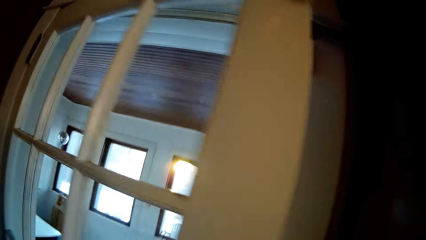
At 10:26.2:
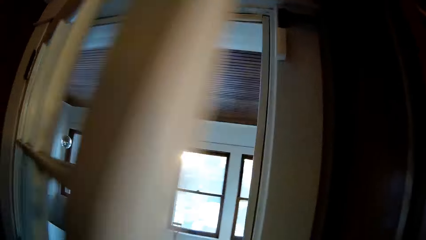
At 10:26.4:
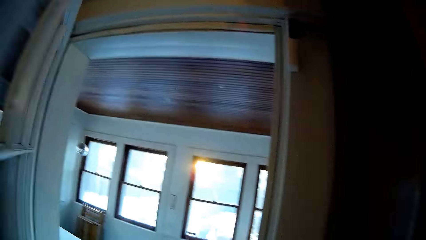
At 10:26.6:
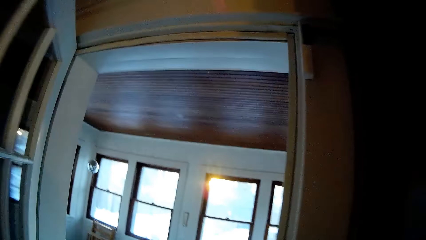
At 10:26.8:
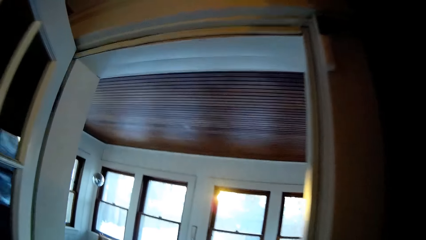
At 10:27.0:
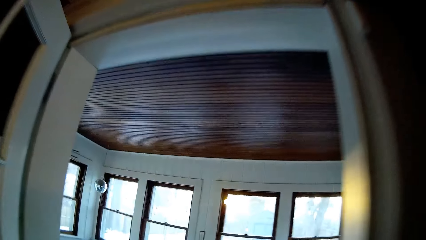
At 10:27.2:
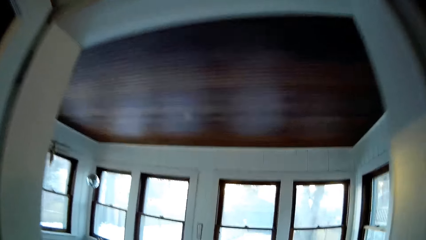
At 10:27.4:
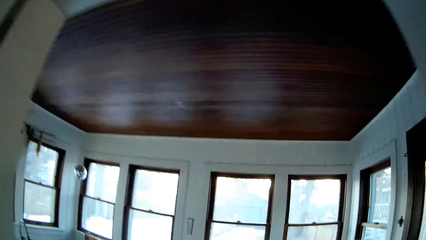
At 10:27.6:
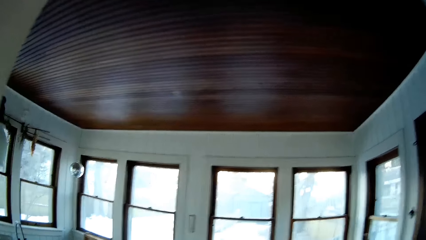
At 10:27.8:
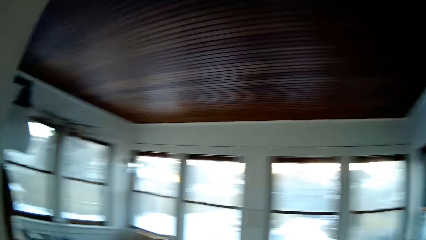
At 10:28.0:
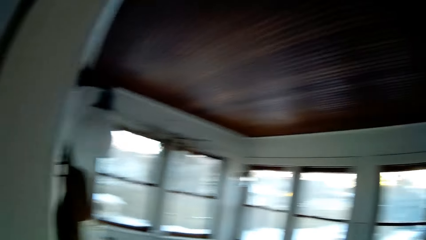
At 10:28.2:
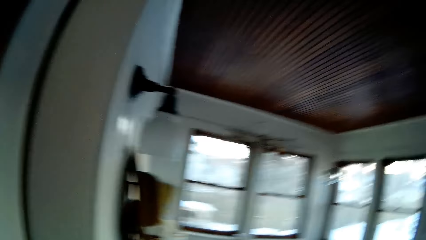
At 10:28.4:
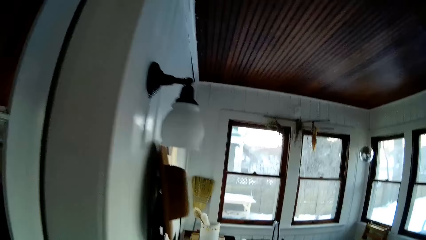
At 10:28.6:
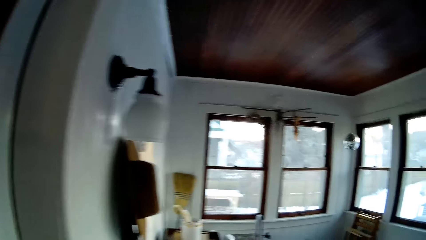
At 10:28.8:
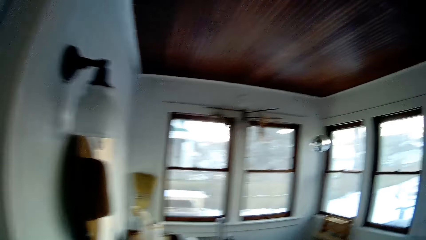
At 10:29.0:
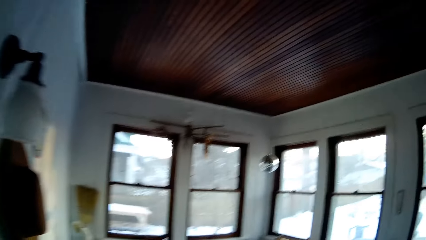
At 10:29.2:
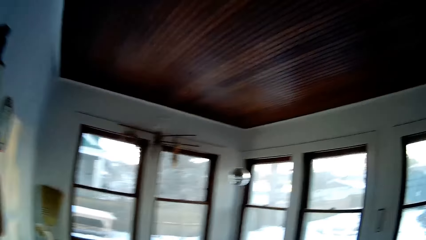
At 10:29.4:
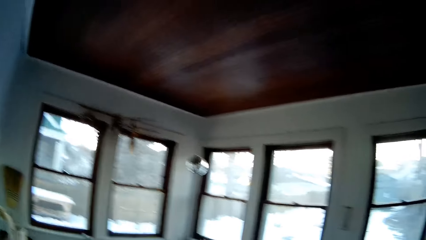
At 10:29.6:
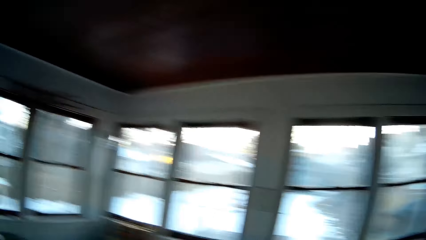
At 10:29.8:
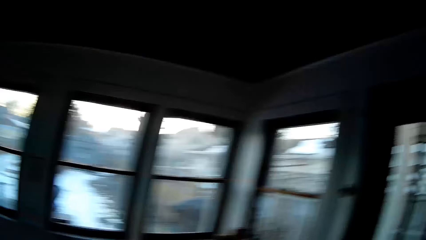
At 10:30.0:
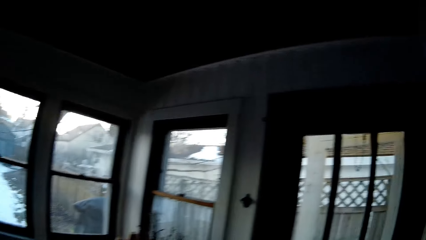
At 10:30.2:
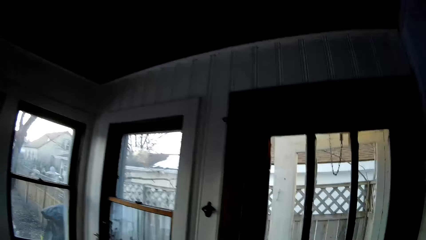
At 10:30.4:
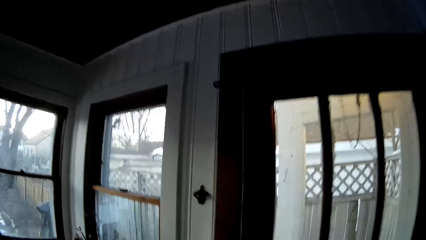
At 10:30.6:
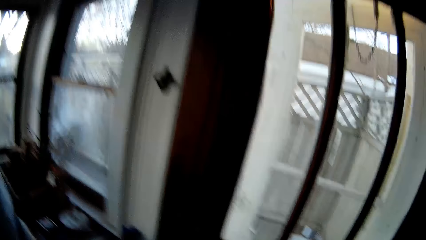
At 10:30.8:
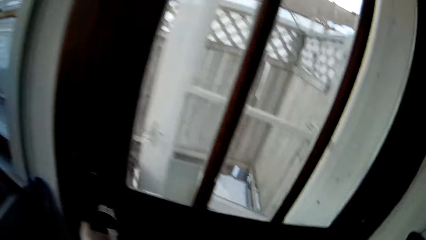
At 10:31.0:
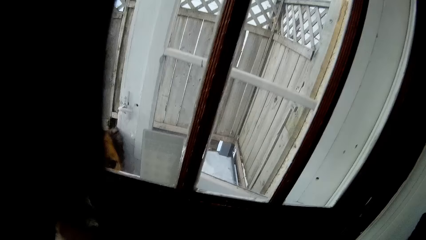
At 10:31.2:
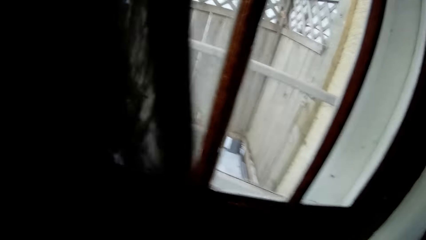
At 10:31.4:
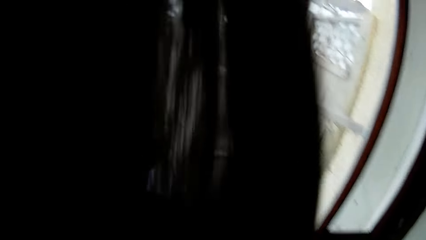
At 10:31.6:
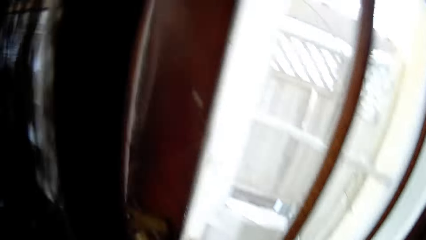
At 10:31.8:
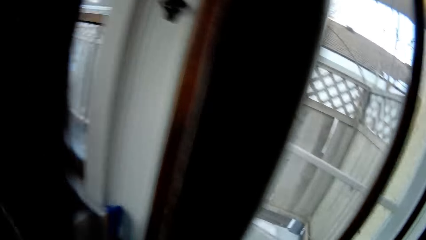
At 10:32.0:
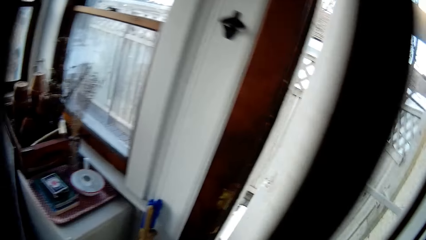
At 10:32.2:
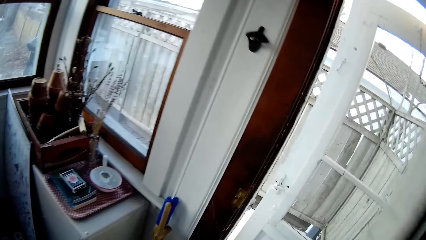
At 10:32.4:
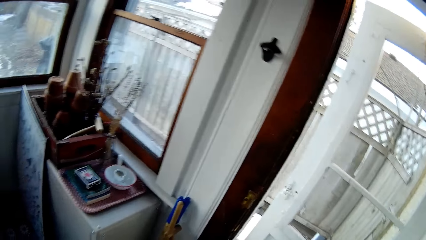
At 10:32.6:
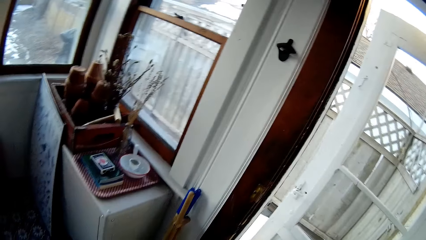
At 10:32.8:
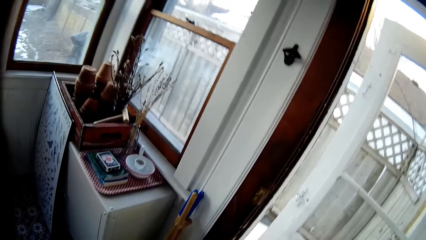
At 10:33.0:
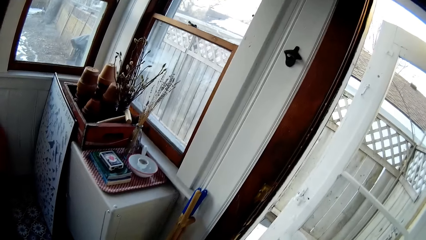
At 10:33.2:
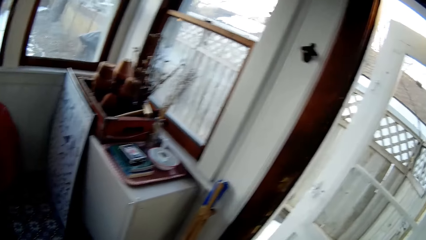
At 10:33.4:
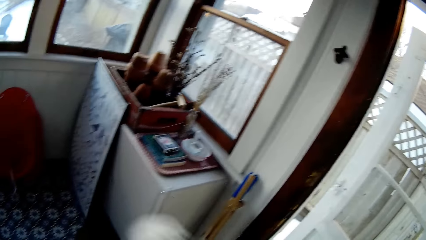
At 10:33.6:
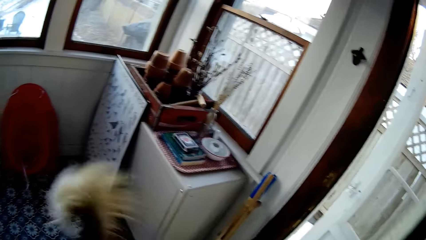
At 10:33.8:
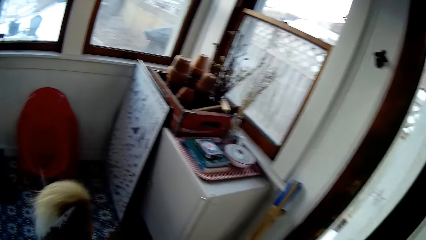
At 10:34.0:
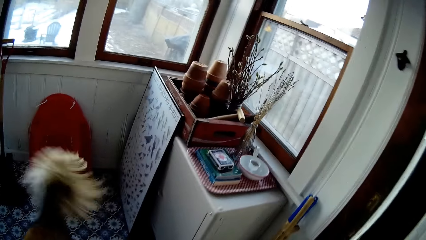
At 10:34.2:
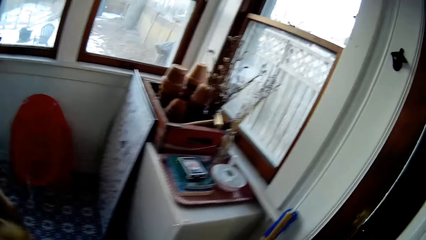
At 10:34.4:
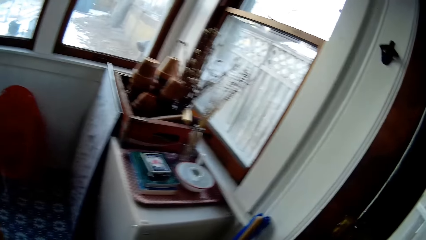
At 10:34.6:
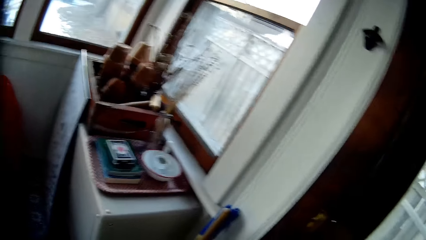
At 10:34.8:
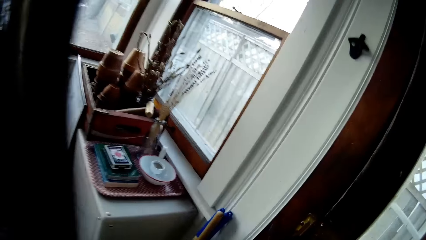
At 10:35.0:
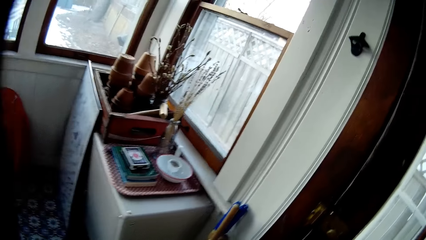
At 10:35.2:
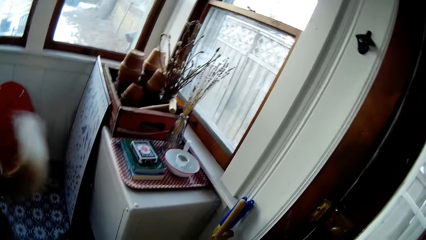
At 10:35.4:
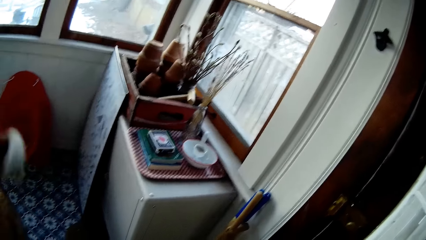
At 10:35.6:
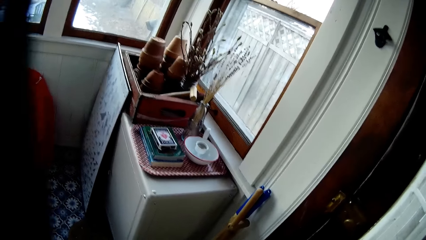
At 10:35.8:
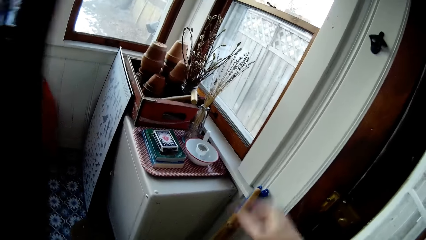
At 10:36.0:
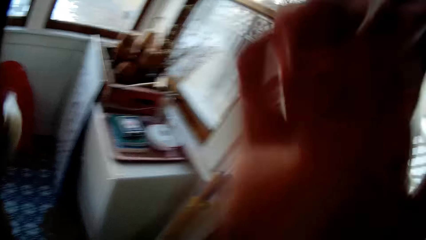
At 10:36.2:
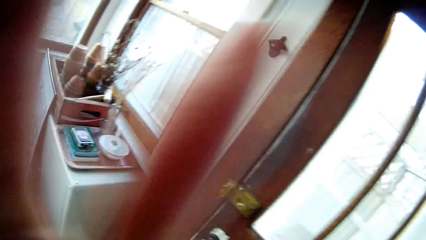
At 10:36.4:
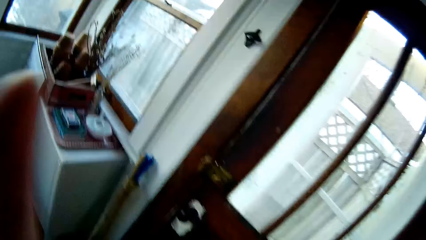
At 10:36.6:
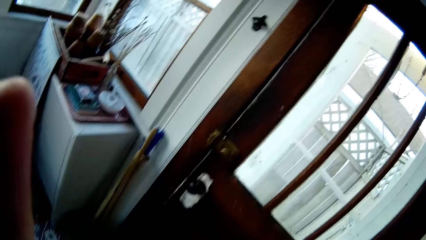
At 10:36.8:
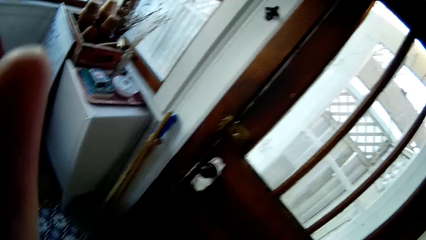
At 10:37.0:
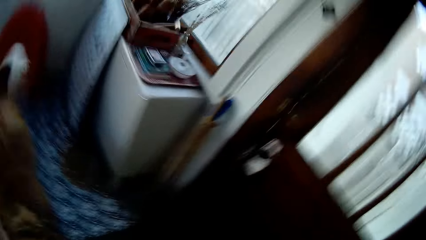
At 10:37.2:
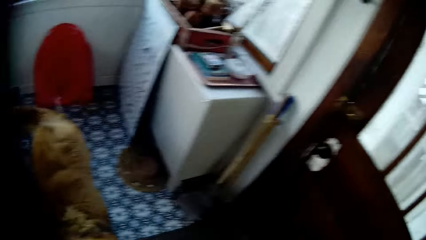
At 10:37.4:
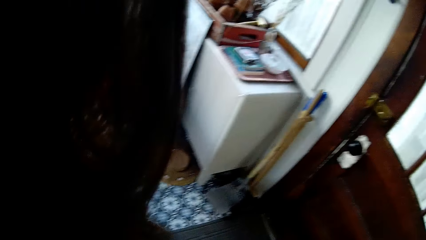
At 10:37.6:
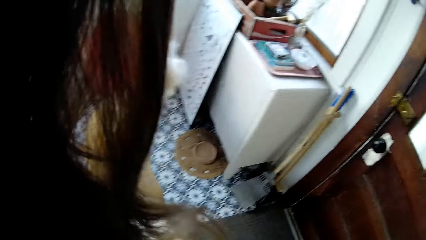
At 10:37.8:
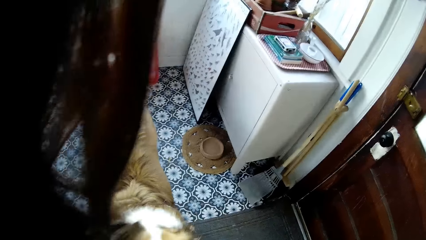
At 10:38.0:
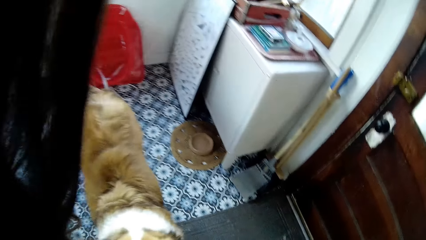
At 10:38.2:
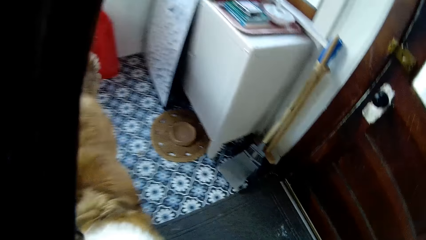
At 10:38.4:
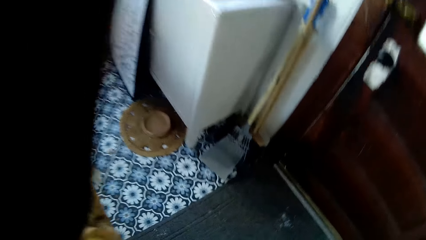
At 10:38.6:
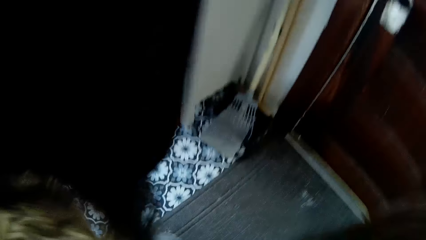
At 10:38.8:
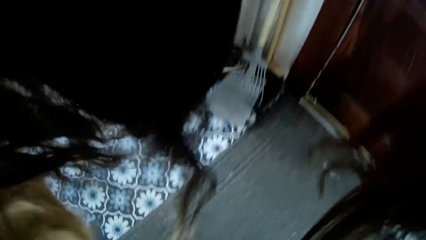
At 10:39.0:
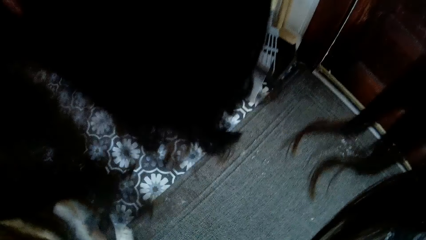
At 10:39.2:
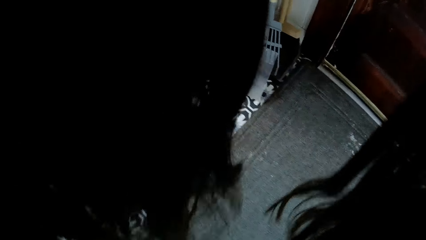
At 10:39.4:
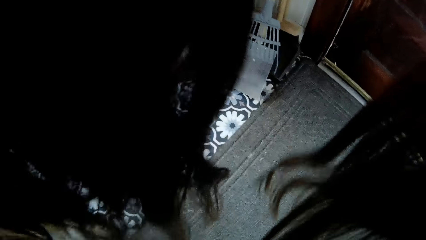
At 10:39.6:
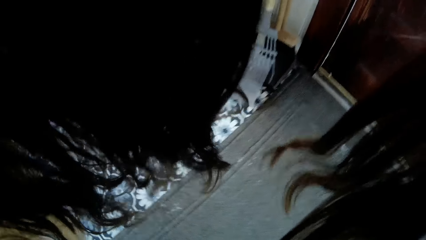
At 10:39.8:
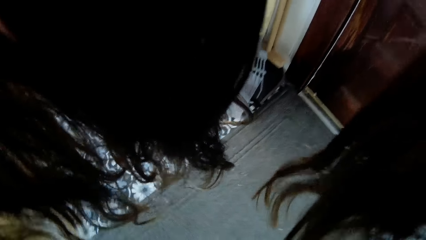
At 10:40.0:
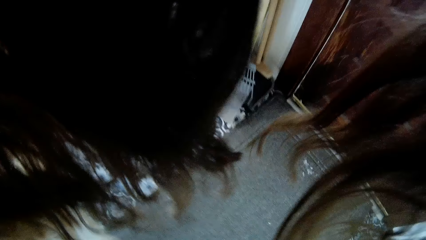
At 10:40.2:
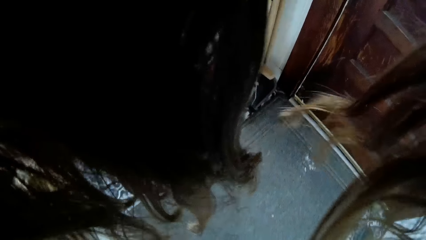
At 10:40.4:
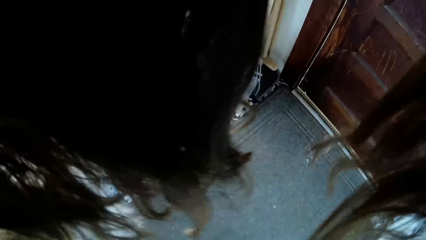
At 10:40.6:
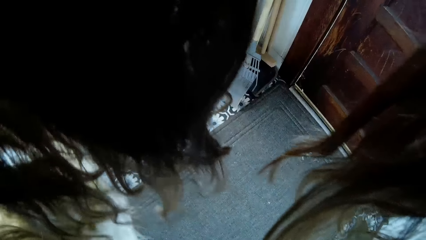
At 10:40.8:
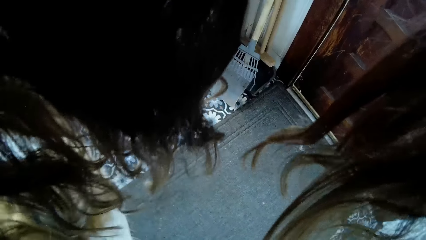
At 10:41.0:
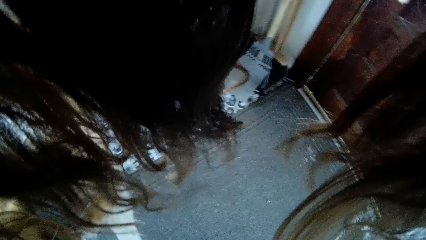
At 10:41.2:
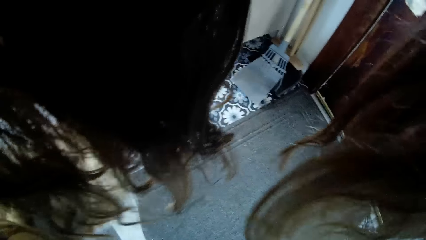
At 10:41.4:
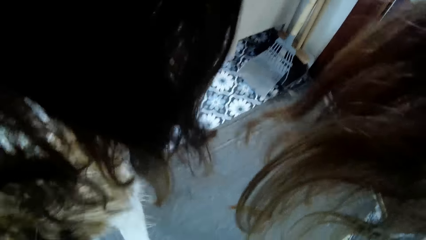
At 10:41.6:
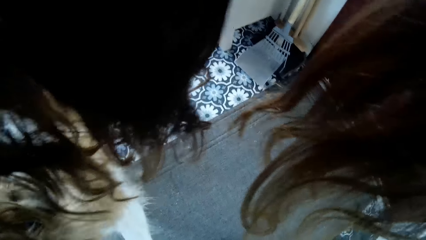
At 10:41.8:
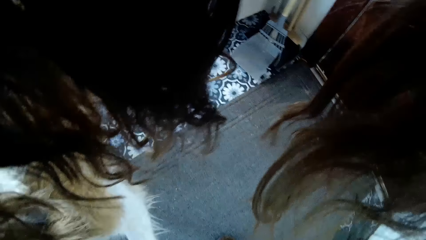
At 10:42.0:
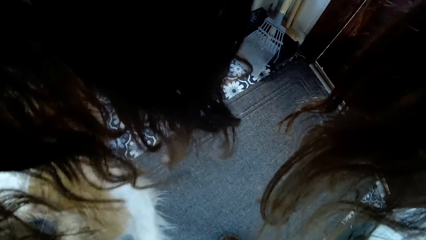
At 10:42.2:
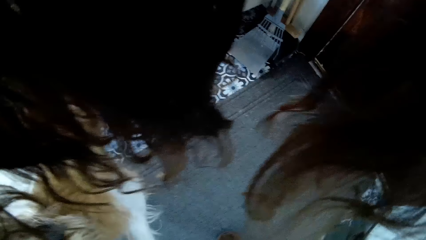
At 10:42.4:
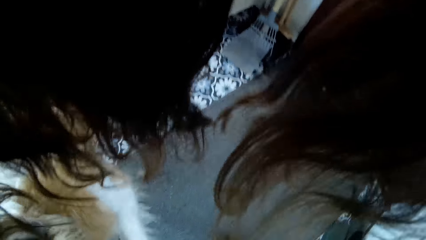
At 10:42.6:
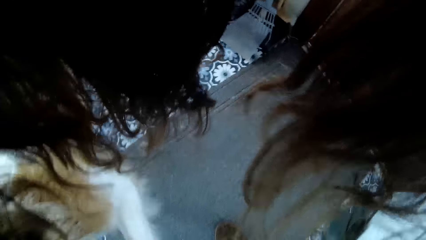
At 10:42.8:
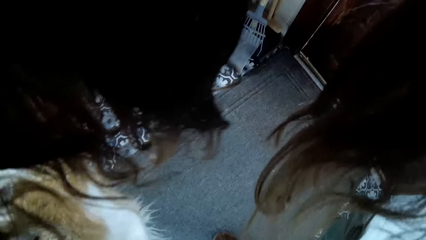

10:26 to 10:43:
The camera wearer opens the kitchen door with her right hand. She talks. She walks into a room. She talks. She walks around the house. She opens the room door with her right hand. She talks. She walks around the house again. A dog walks into the room. The camera wearer closes the door with her right hand. She touches her face with her right hand. She walks around the house again. She wipes the dog's legs with a napkin in both hands. She looks around the house.
